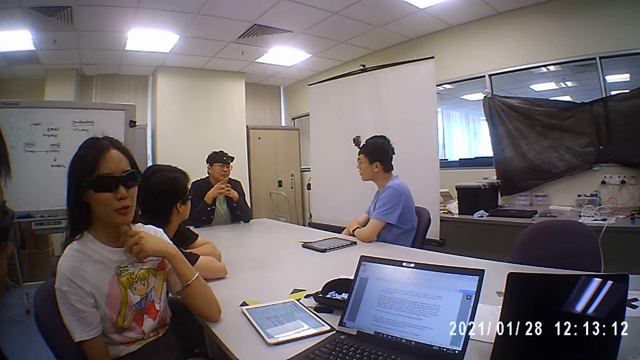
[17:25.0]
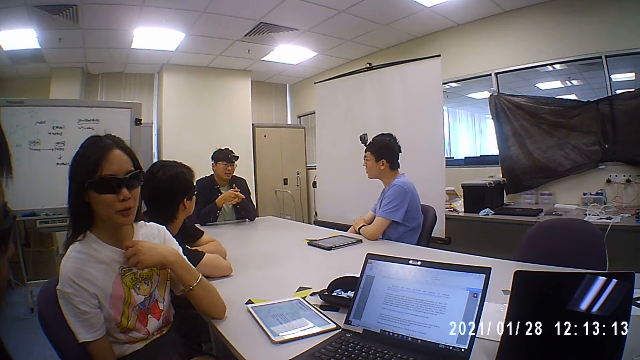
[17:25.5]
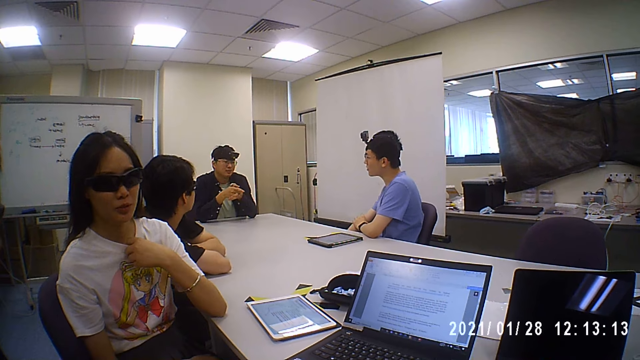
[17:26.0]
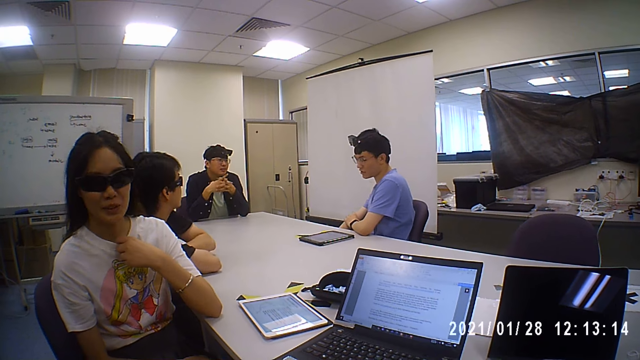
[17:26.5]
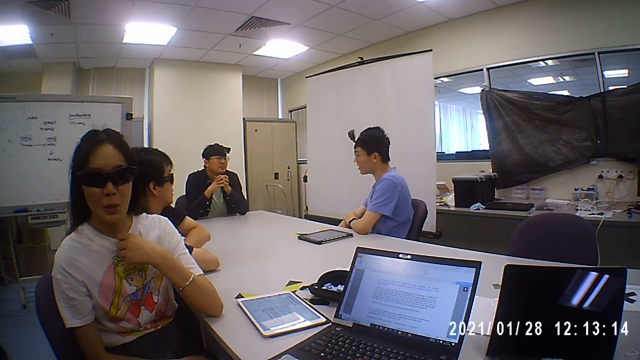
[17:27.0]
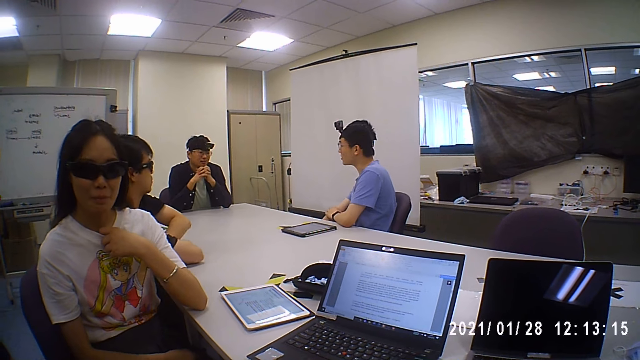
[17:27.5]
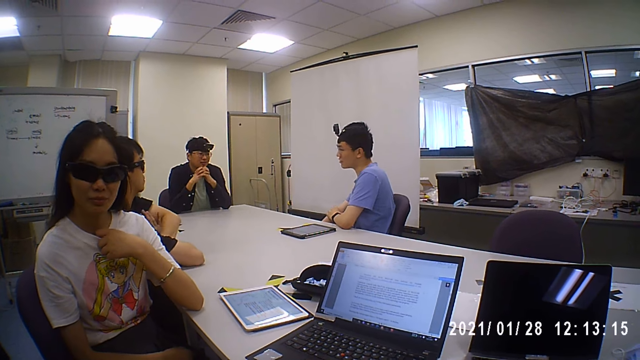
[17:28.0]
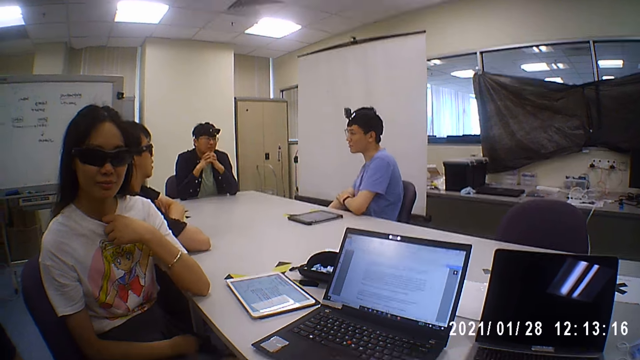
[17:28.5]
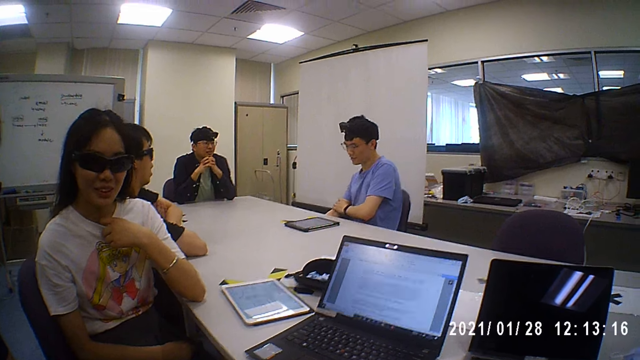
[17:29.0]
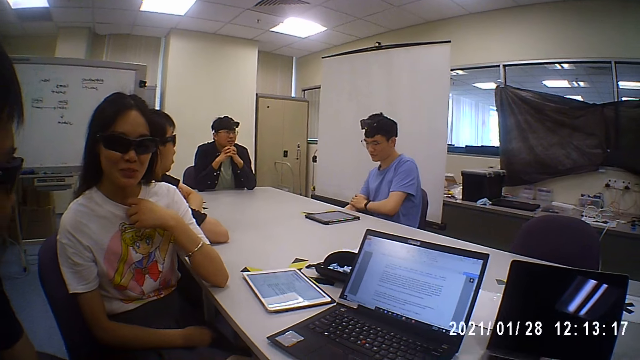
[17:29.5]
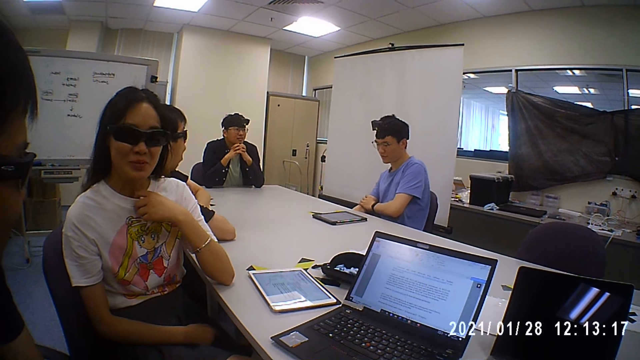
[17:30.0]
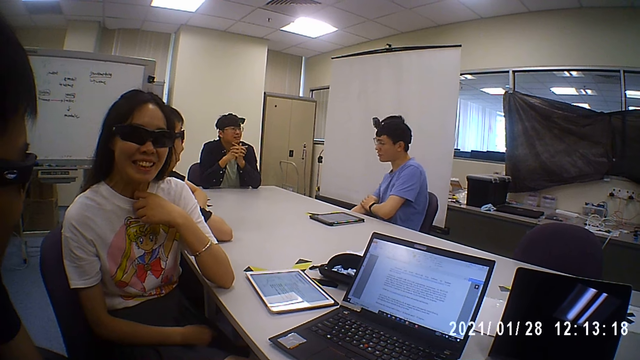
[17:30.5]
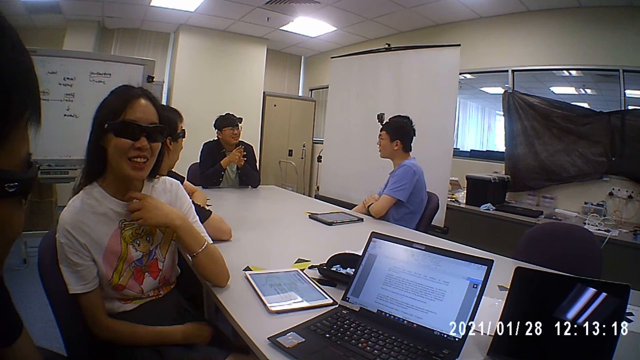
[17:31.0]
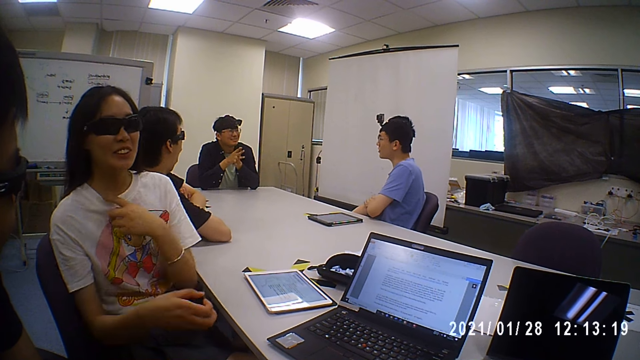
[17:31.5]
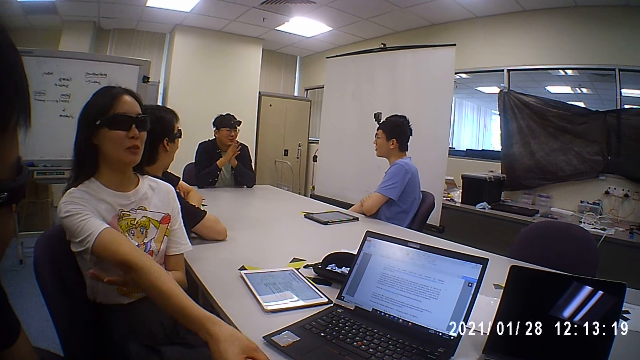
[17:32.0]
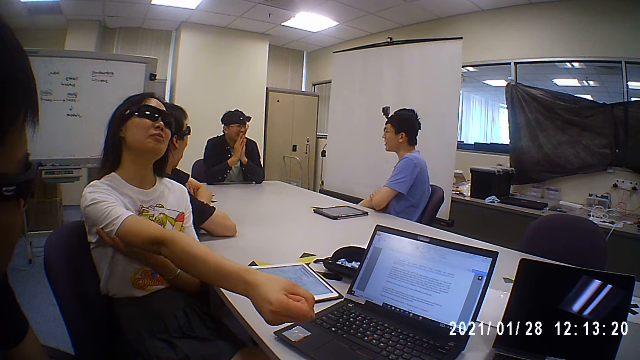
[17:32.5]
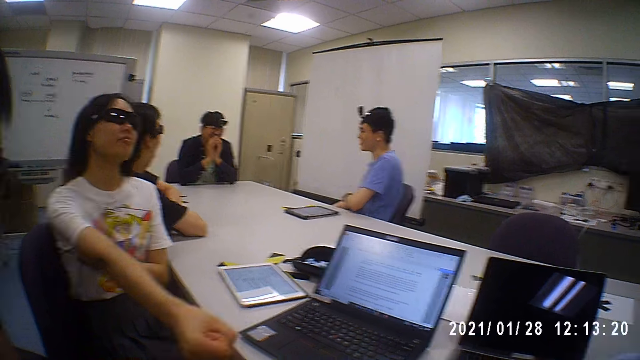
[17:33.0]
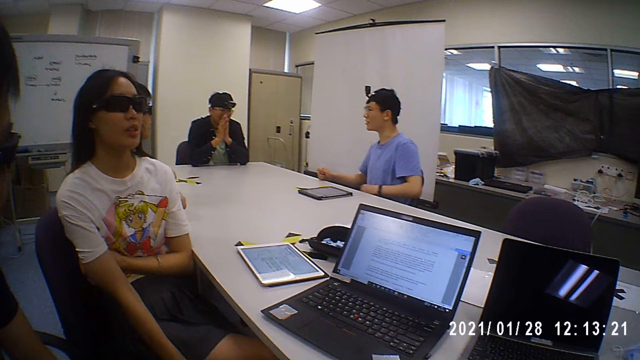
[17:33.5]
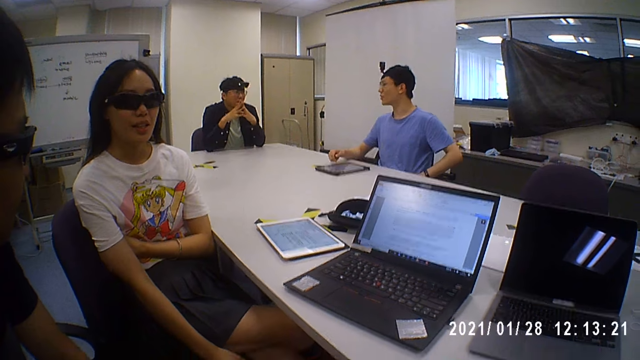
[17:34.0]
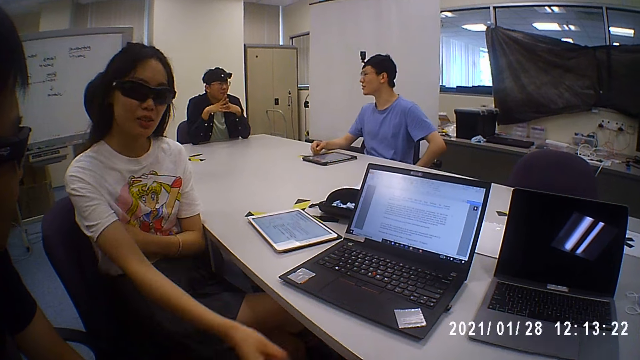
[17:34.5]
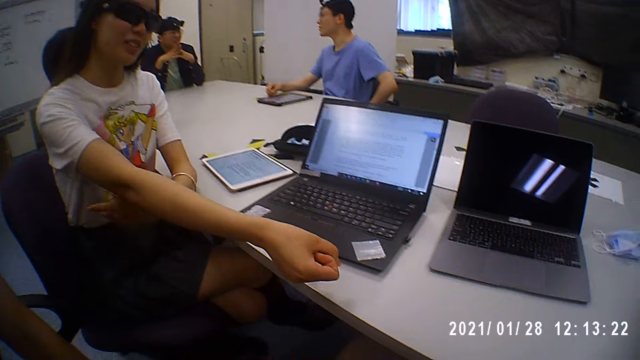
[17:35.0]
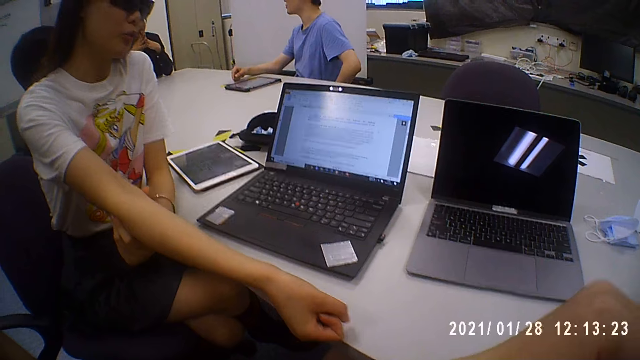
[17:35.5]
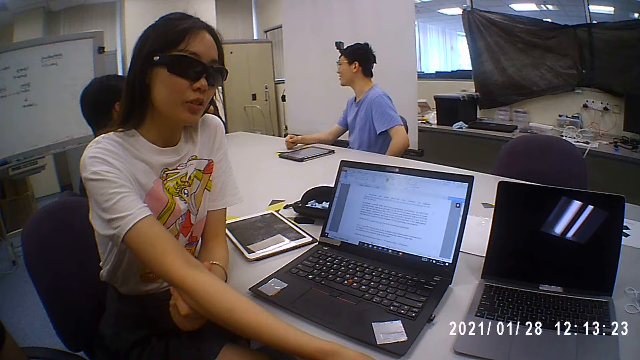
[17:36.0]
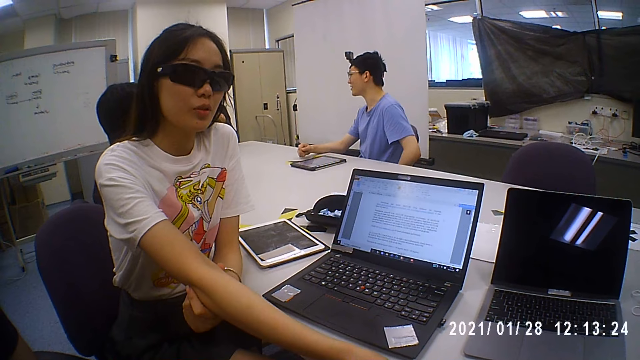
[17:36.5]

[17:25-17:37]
A man interacts with another man. A woman interacts with the camera wearer, a man, and another man. The camera wearer looks at the woman. The woman stretches her right hand towards the camera wearer. The woman touches her right hand with her left hand. The woman raises her hand.

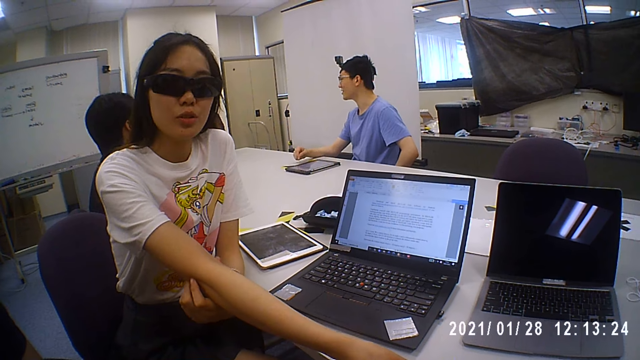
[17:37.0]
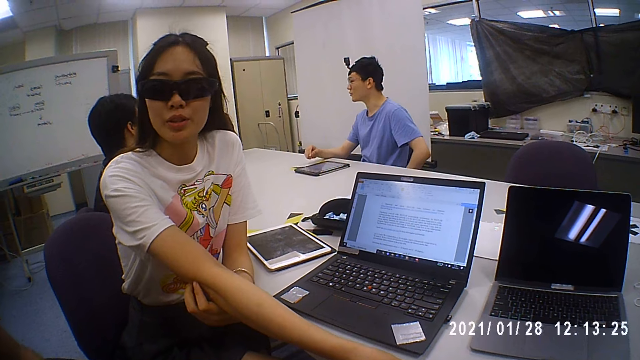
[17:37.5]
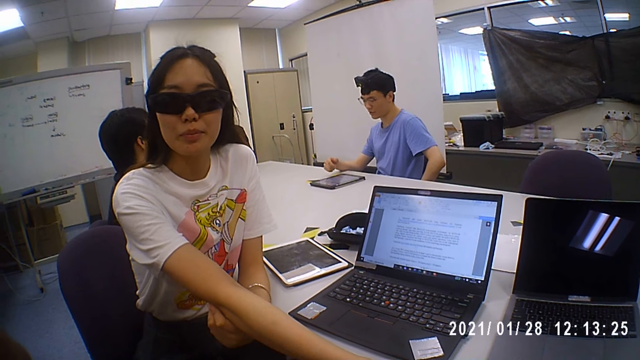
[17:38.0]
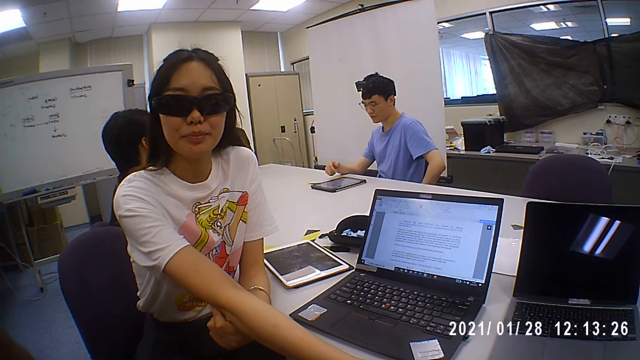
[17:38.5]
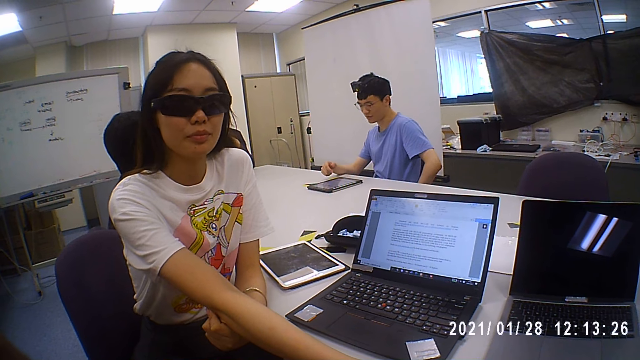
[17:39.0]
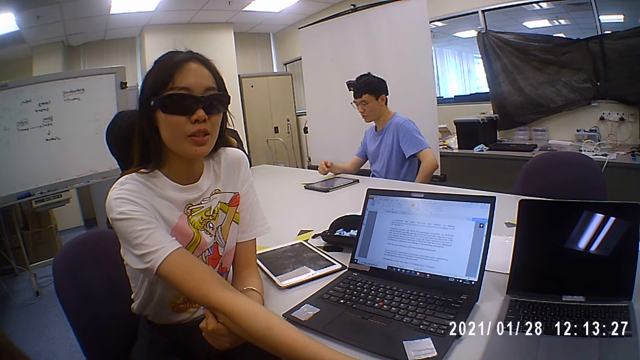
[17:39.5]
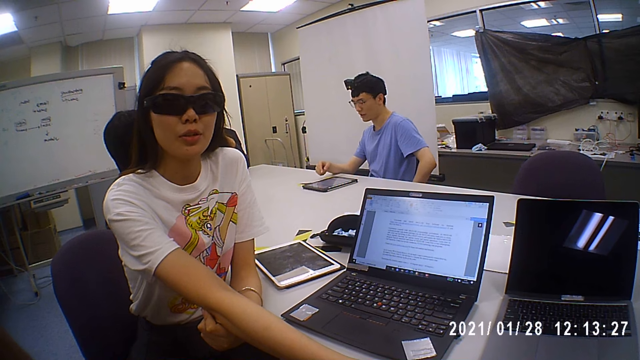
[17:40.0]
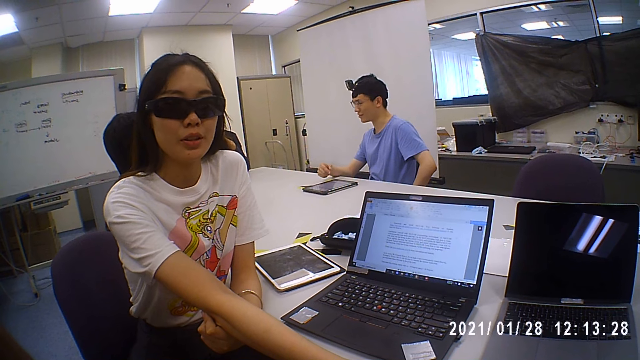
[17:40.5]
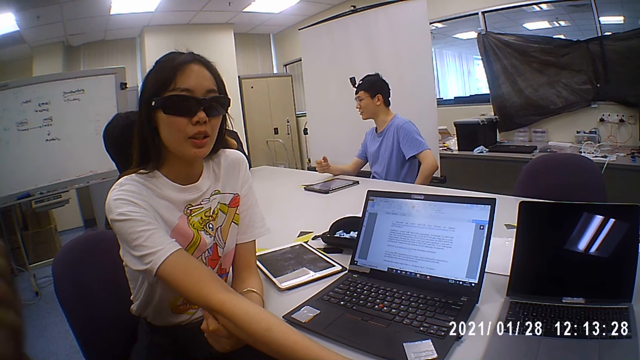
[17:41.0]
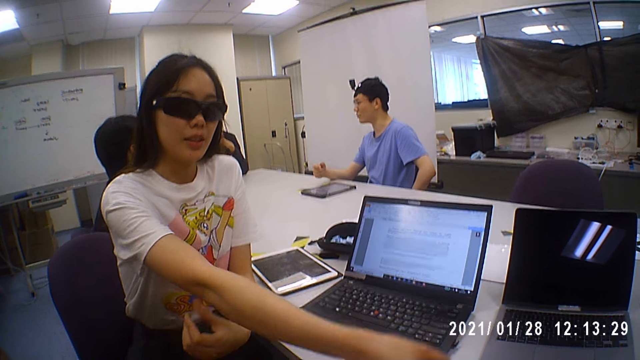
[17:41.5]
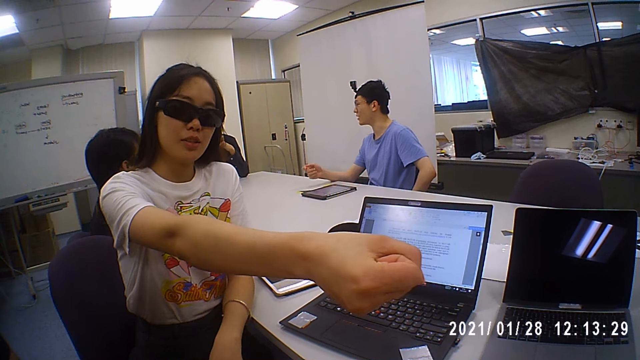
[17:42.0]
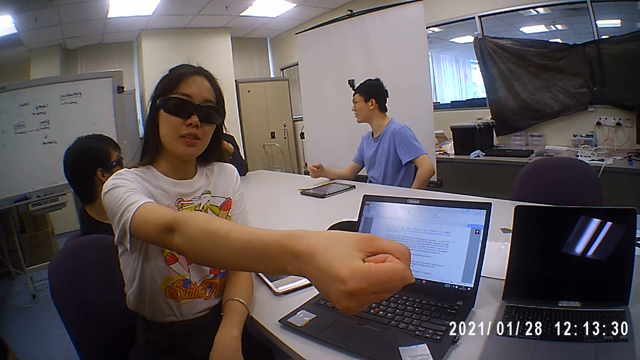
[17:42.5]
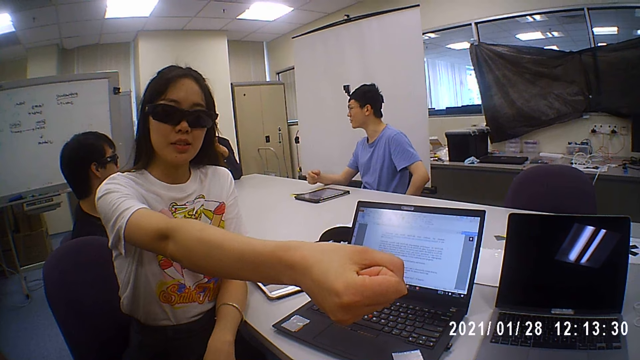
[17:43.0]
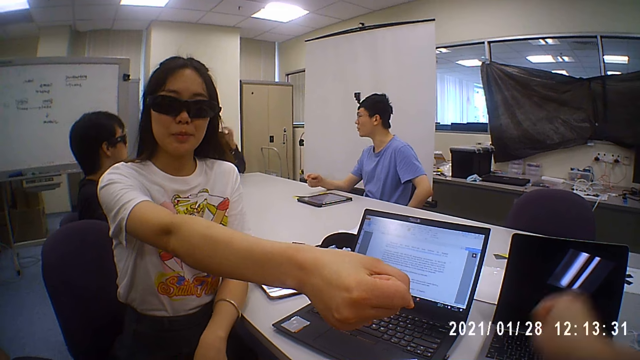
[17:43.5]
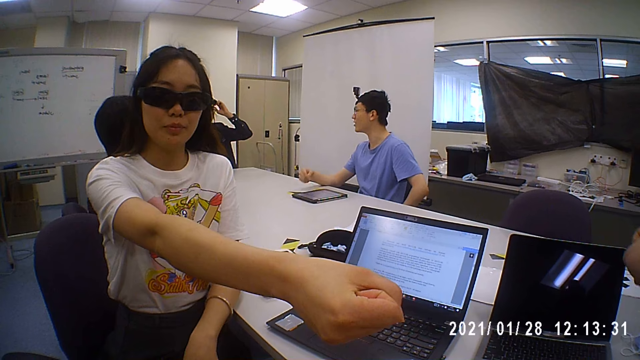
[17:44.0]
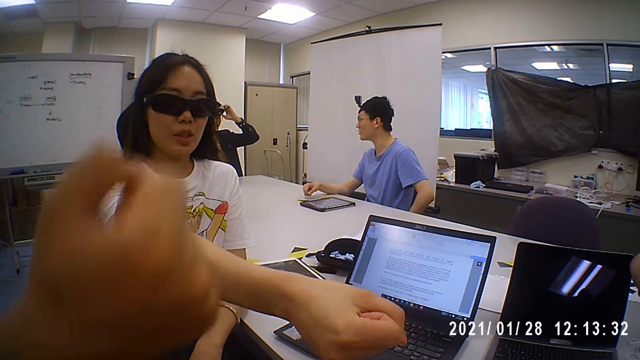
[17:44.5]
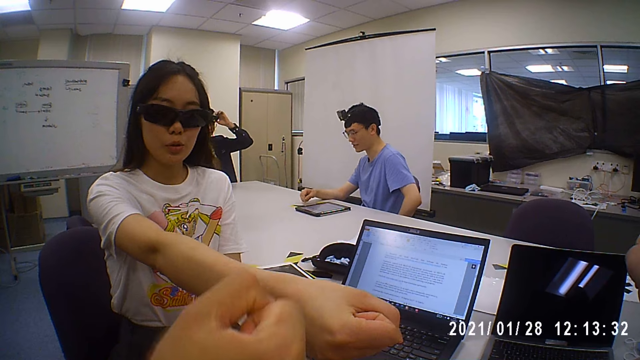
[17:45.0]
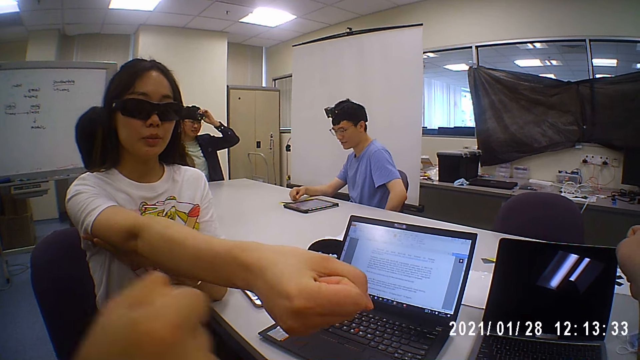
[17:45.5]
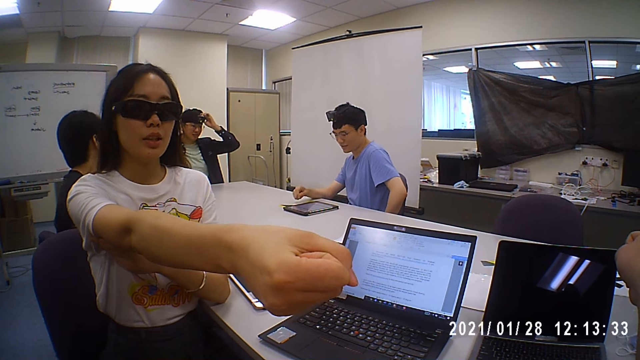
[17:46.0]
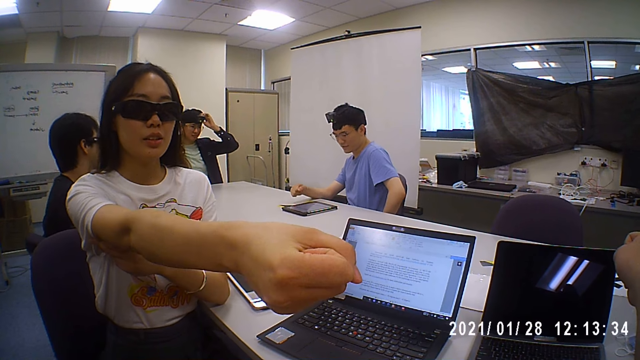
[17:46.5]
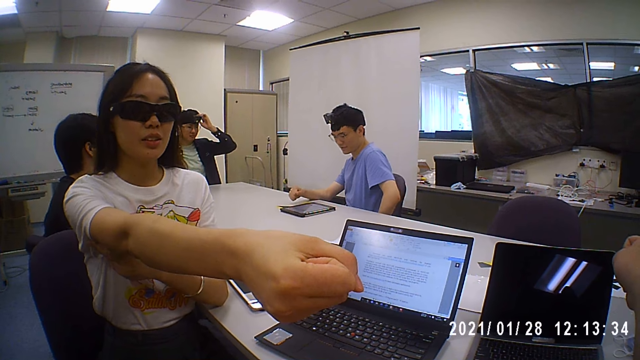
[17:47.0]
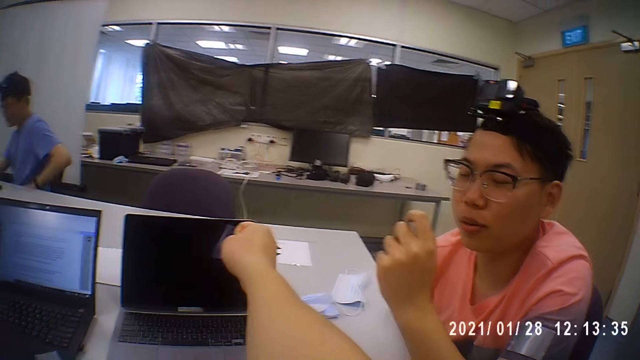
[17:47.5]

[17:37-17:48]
A man interacts with the camera wearer, a woman and another man. A person raises his hand.
